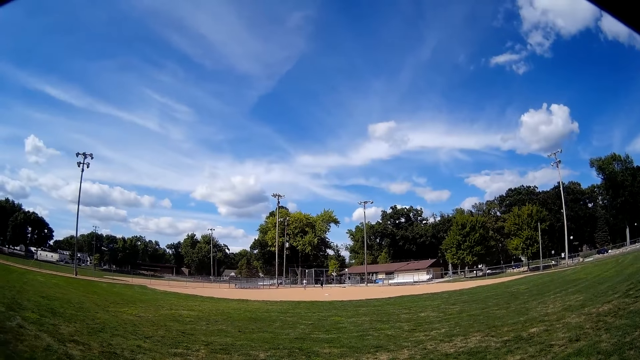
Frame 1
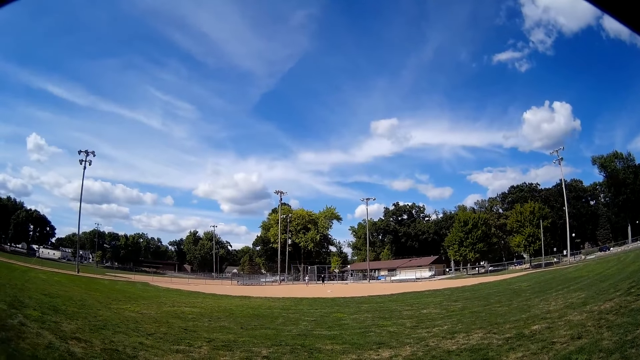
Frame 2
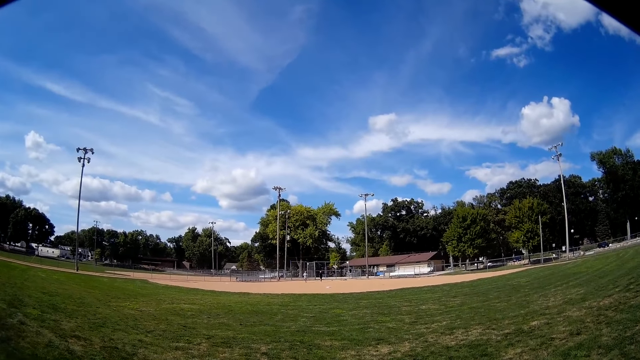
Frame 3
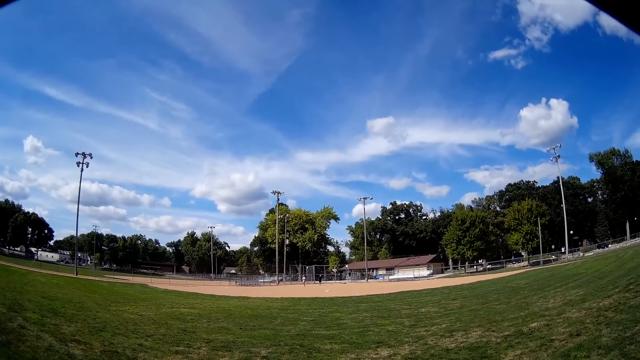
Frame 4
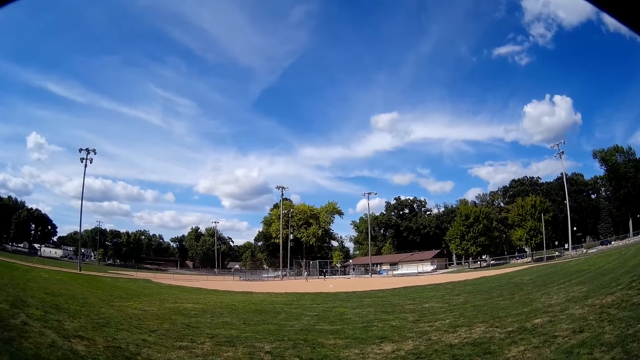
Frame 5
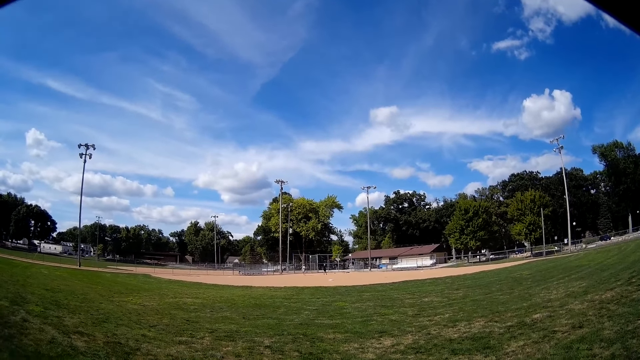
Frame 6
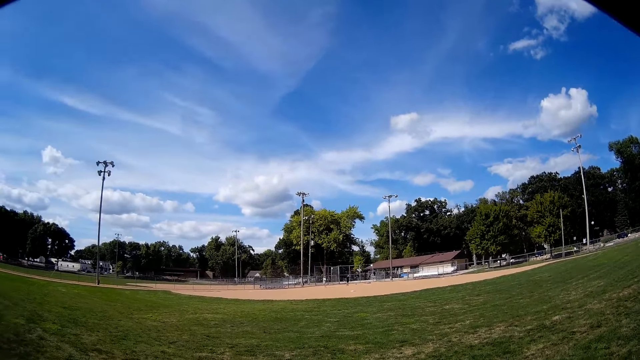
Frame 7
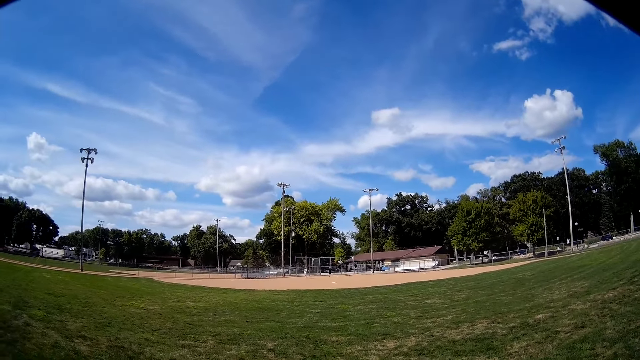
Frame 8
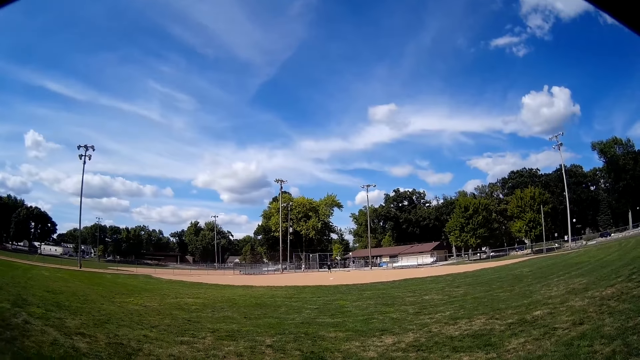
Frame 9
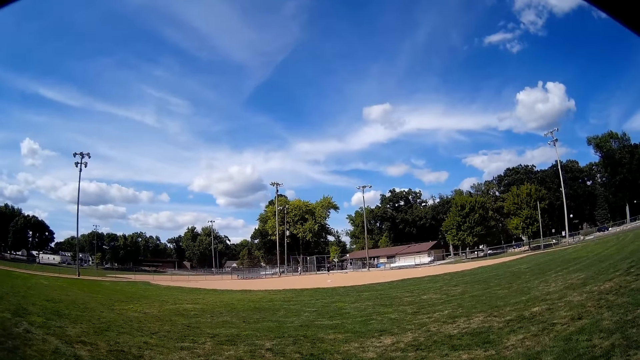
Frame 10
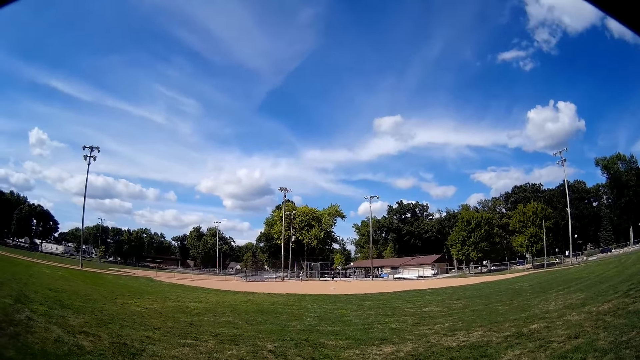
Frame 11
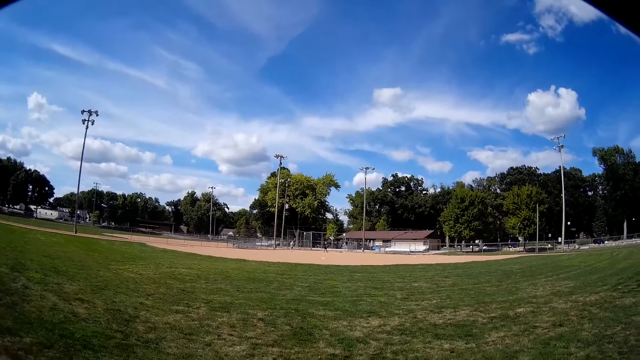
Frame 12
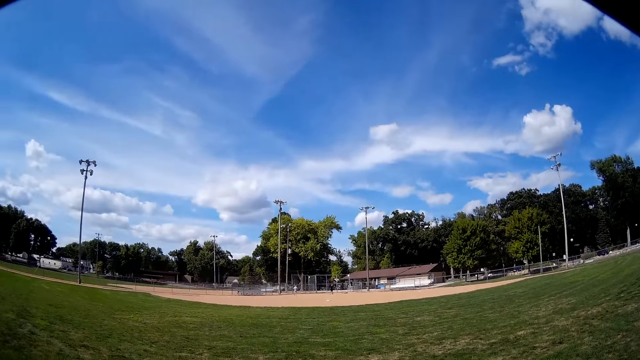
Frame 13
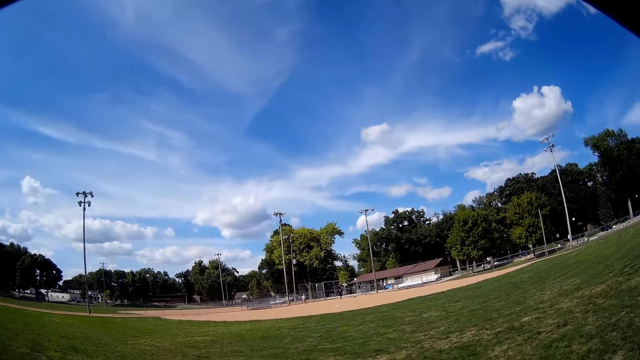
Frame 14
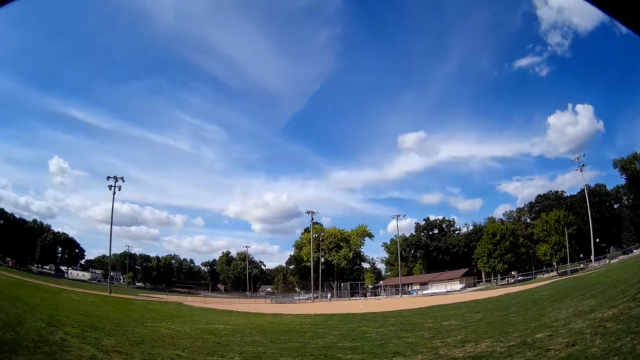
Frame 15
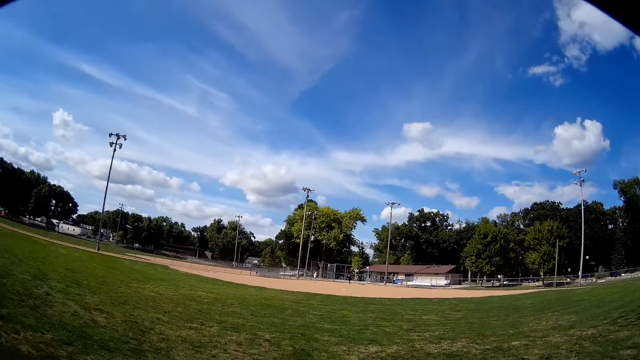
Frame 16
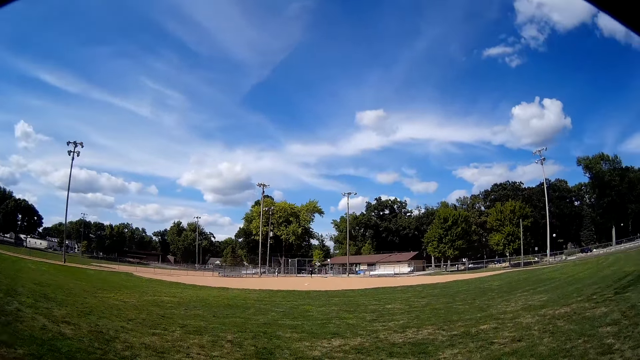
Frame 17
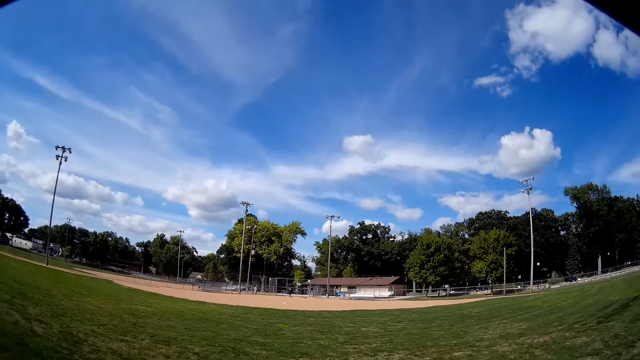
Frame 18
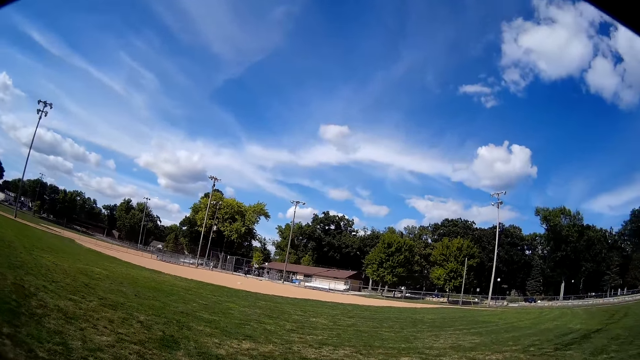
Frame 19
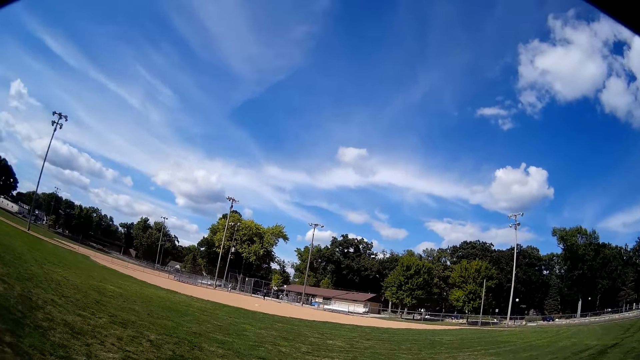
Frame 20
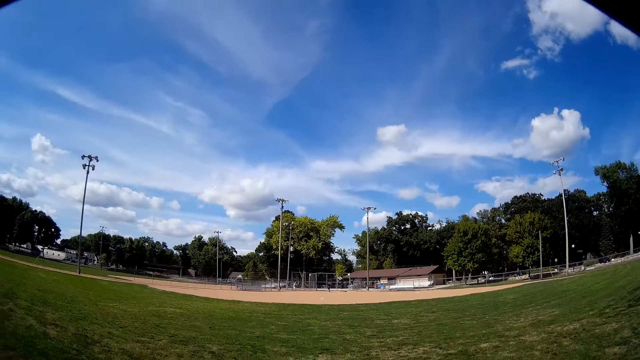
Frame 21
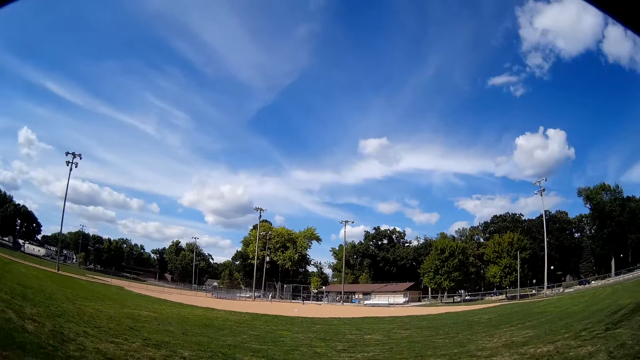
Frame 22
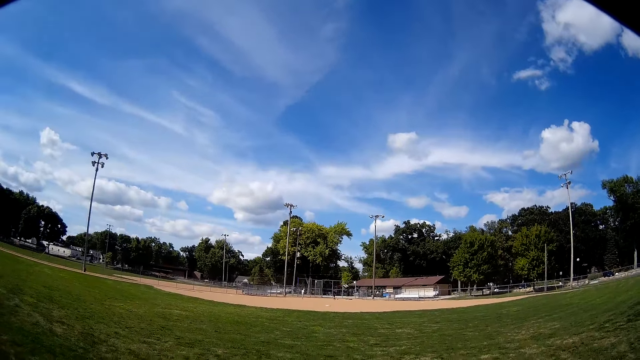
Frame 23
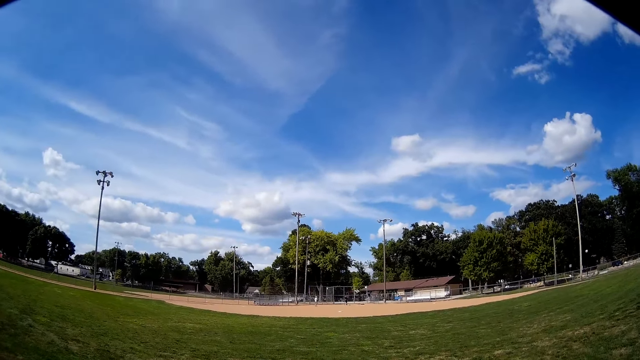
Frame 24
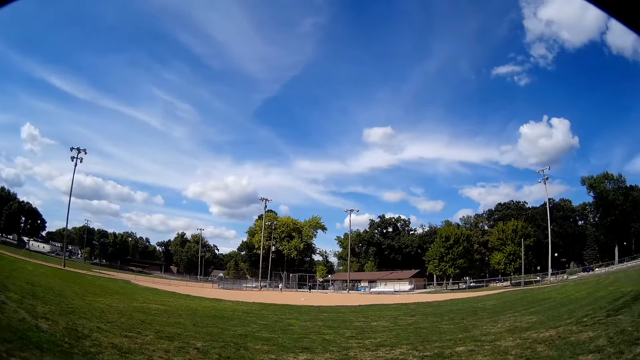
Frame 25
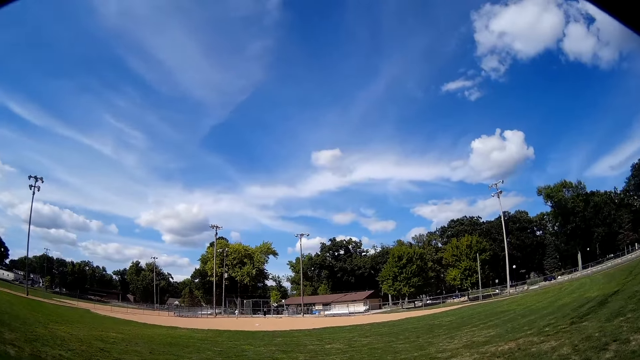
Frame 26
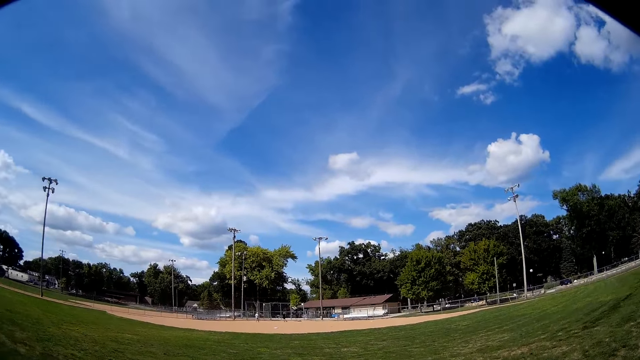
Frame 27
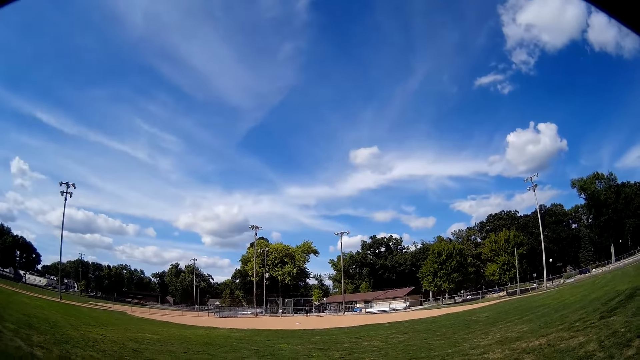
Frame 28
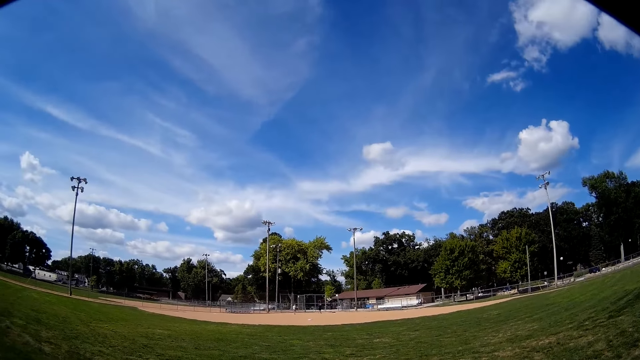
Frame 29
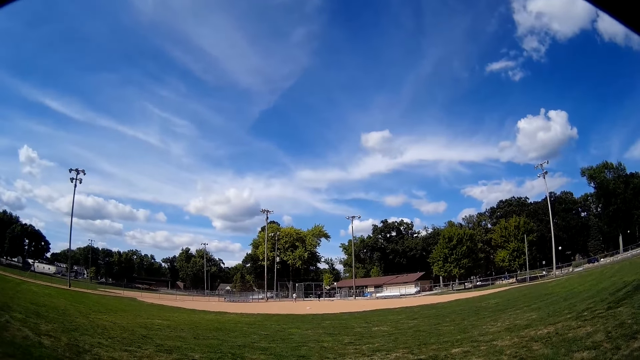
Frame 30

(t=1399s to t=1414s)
The camera wearer looks around the field. They talk to a man and another man.

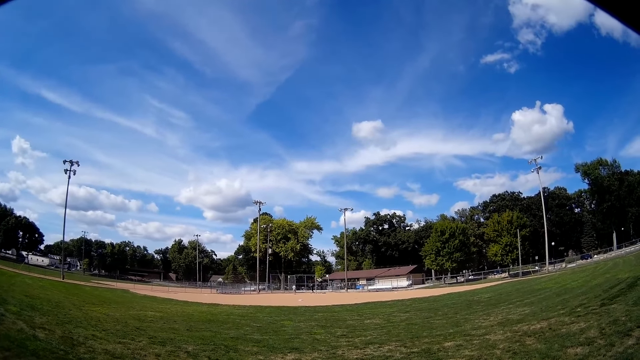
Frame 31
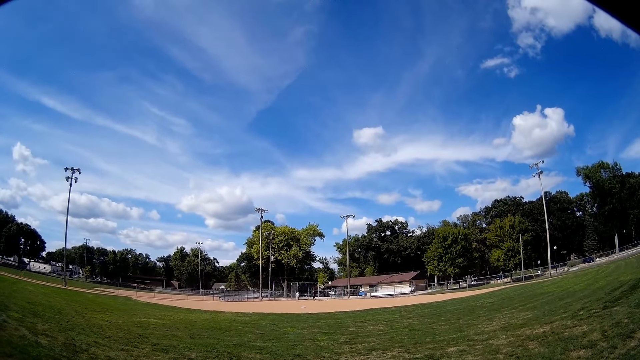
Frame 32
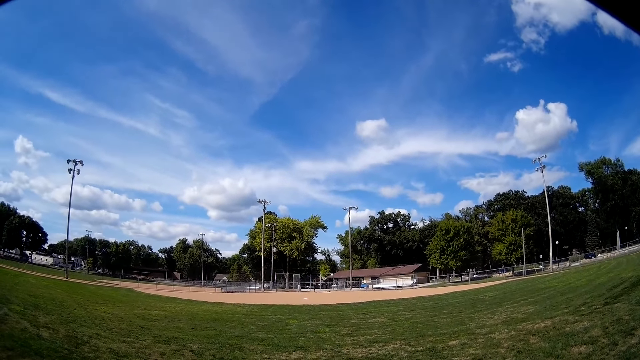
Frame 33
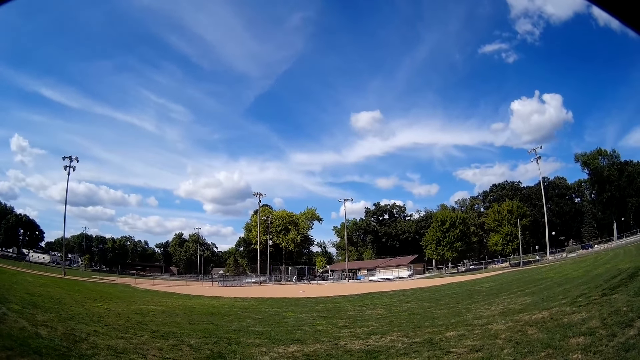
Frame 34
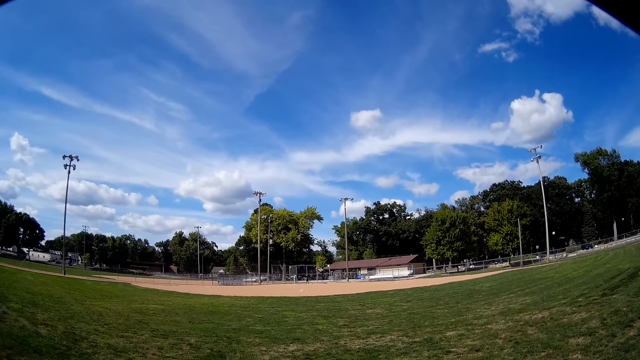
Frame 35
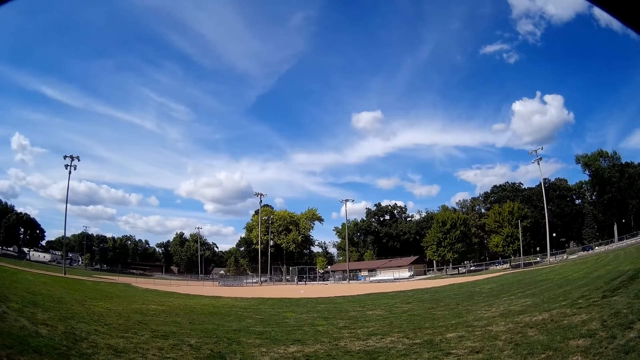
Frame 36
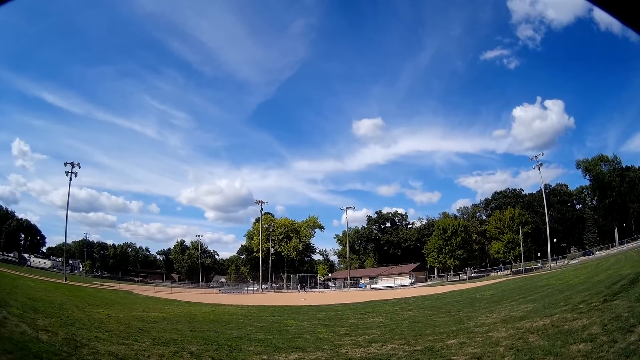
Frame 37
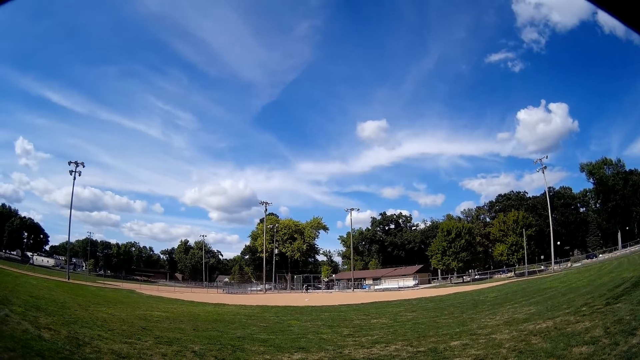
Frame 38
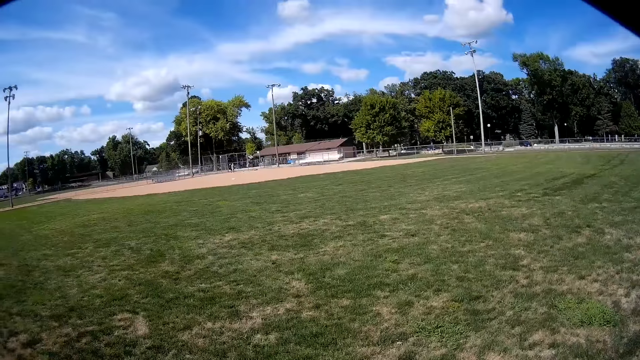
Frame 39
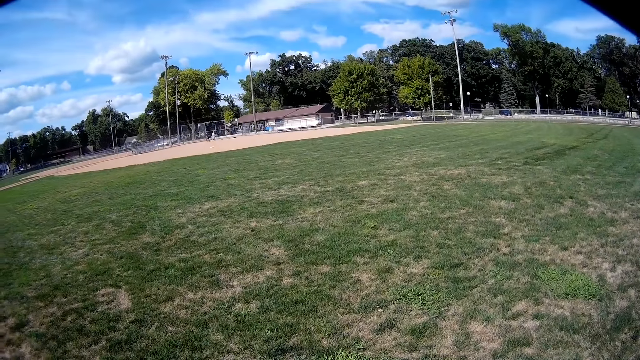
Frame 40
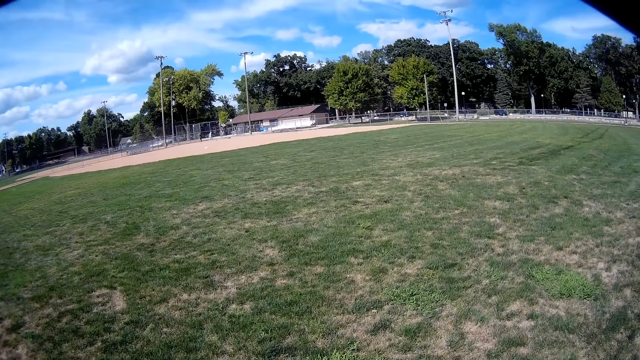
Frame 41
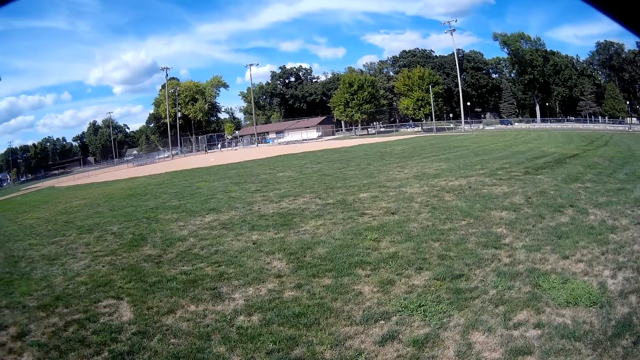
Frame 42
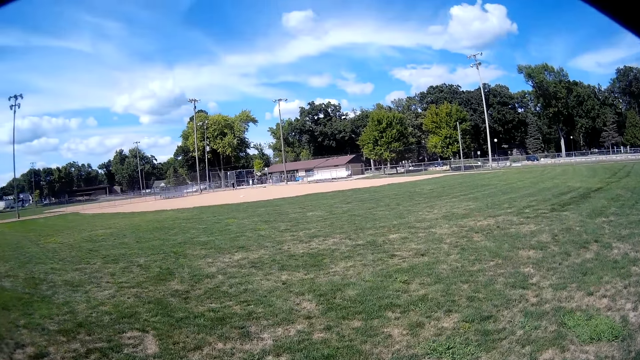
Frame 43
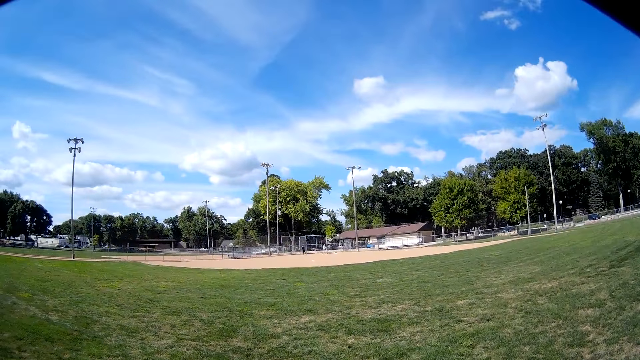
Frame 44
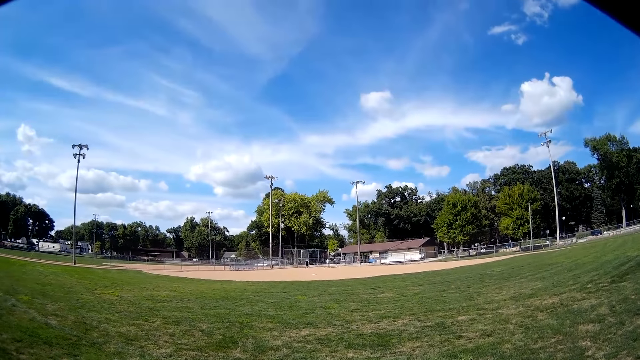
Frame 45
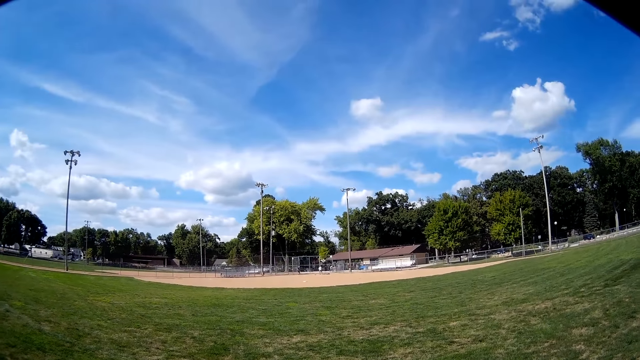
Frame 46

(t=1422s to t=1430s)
A man and another man walk around the field. The camera wearer looks at the ground.
